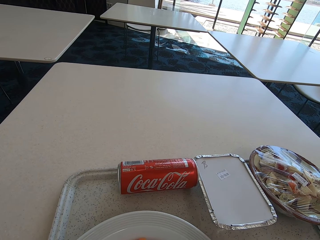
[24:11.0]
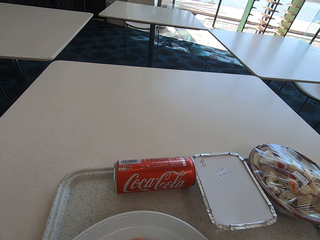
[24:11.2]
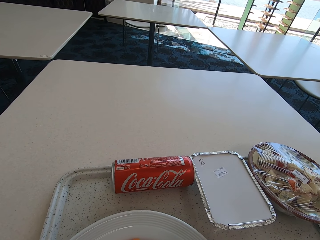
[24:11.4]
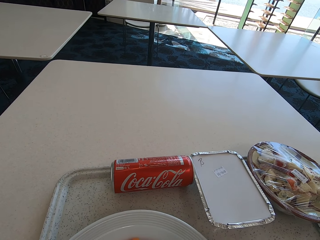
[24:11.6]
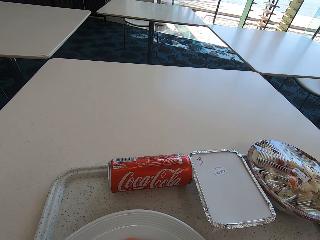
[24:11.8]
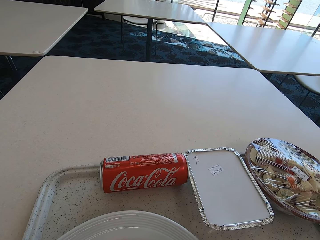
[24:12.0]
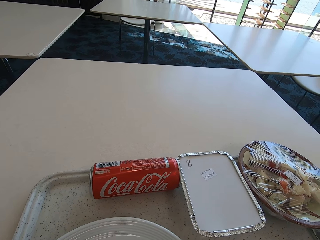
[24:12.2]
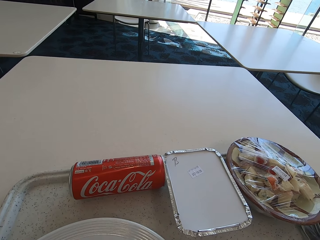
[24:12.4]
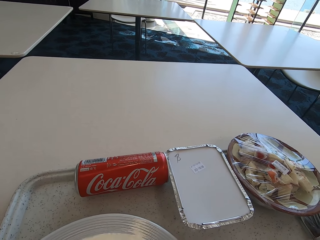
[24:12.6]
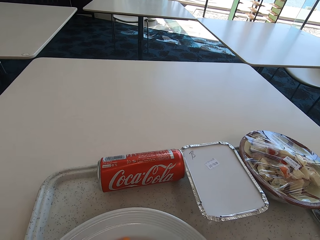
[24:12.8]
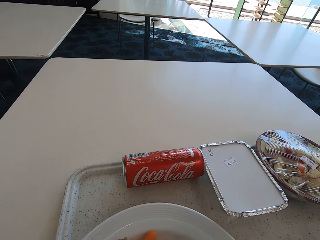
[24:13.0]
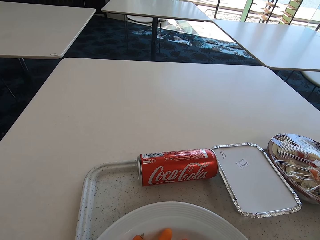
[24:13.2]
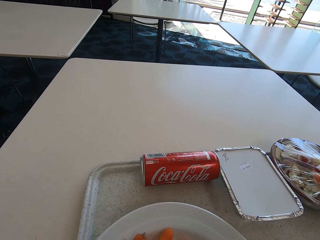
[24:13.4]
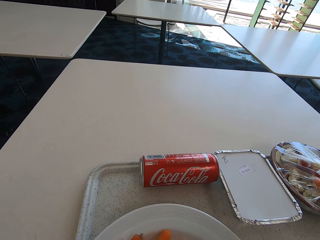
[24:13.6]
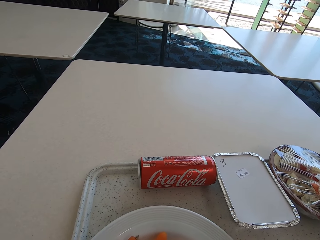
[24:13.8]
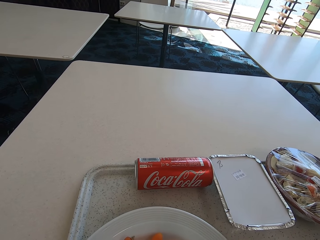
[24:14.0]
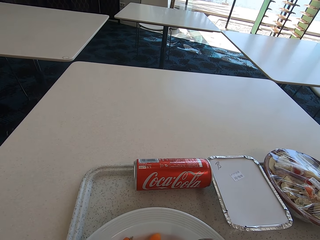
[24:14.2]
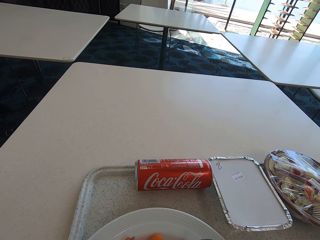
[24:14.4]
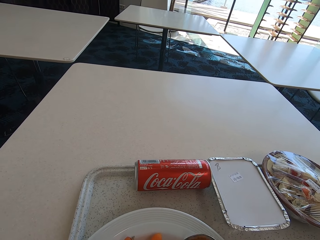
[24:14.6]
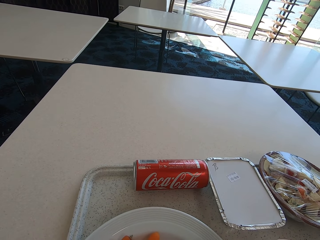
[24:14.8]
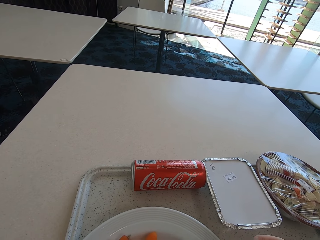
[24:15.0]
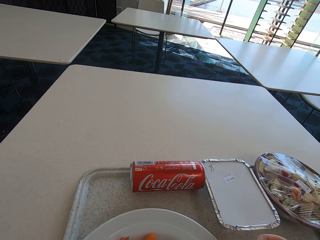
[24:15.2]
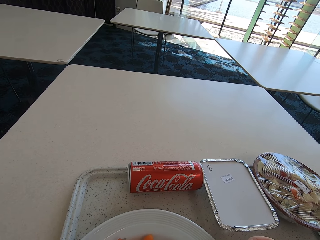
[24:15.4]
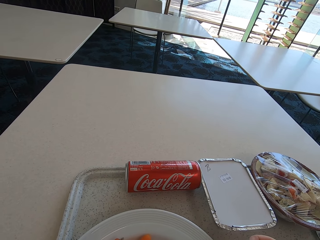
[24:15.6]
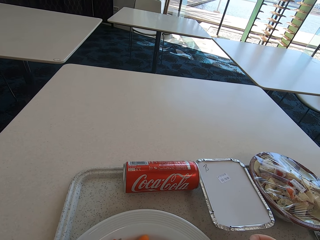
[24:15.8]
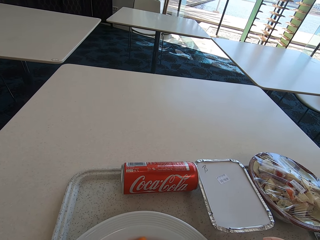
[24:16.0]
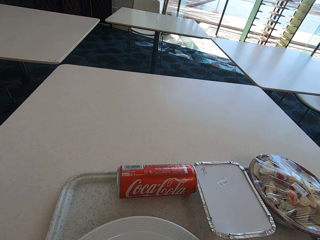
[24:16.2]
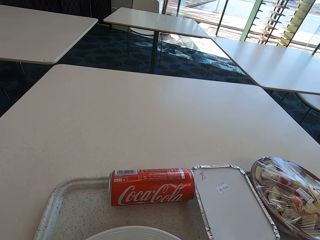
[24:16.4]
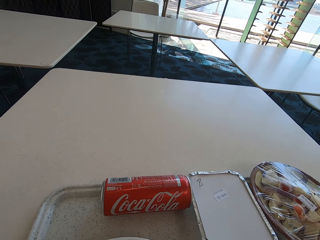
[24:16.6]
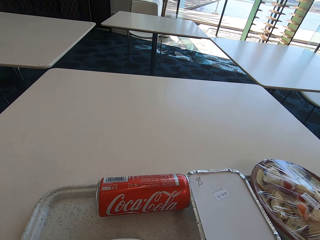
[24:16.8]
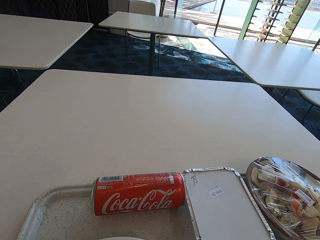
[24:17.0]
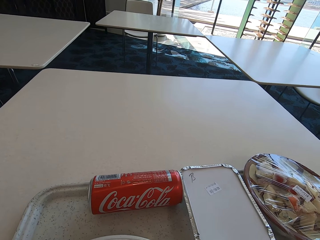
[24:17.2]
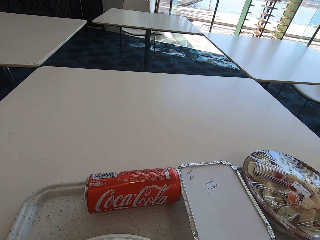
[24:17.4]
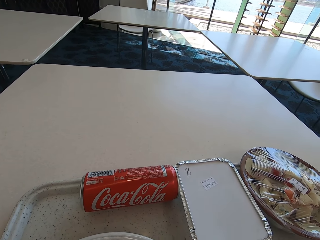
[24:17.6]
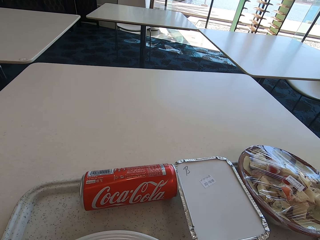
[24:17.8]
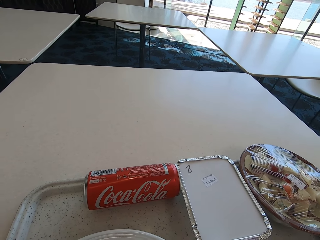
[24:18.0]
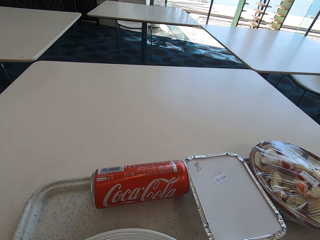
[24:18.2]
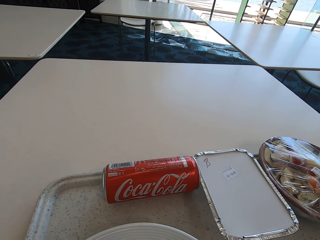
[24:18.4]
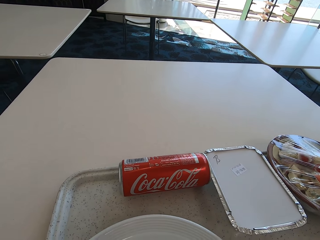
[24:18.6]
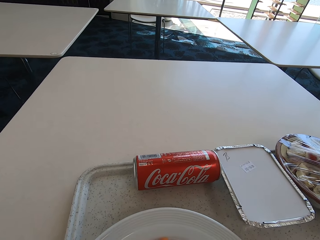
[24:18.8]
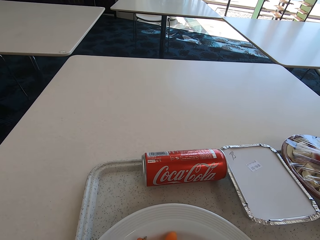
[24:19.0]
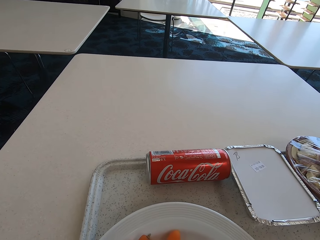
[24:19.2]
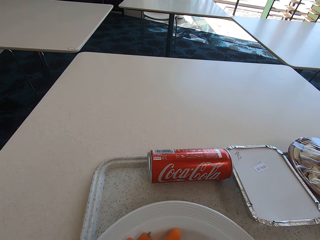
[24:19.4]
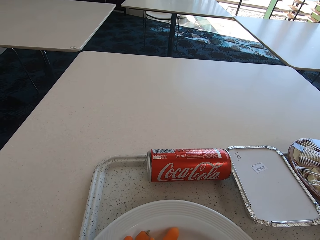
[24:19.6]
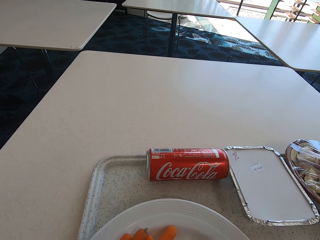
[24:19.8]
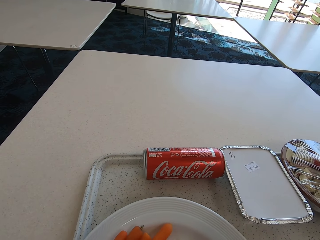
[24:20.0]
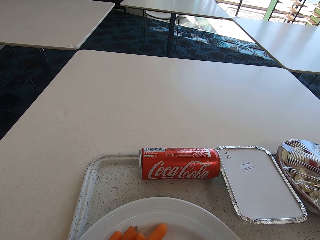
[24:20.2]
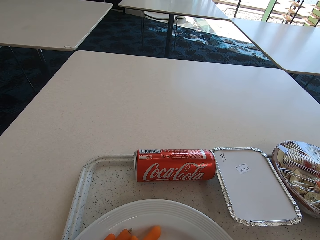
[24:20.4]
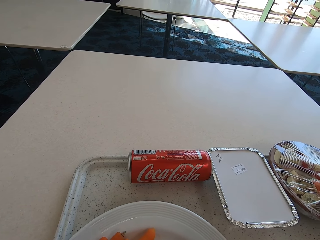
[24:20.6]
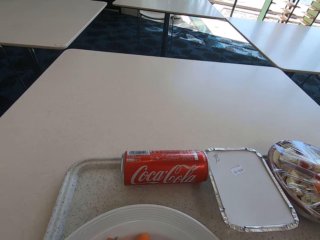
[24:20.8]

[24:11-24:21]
The camera wearer looks at the drink. They pick the food from the plate with a spoon.

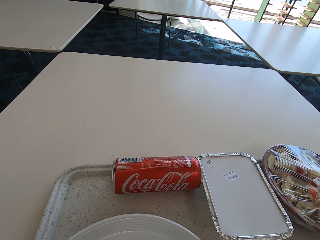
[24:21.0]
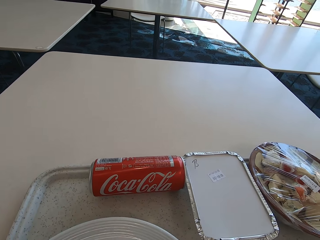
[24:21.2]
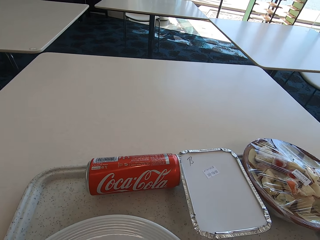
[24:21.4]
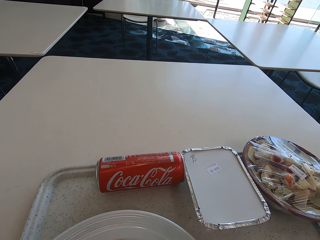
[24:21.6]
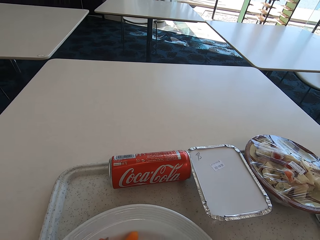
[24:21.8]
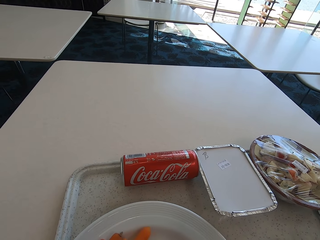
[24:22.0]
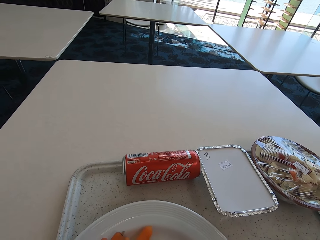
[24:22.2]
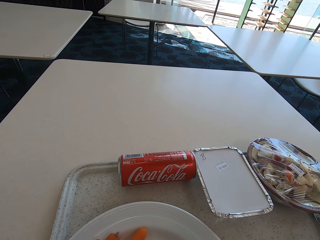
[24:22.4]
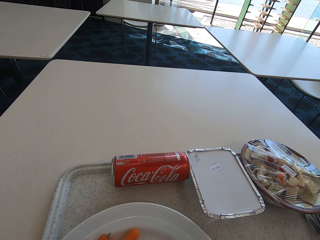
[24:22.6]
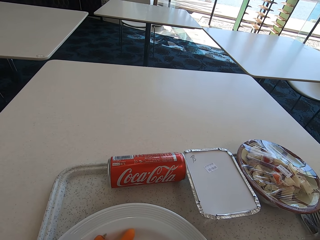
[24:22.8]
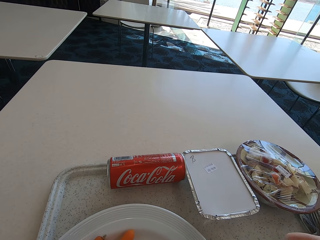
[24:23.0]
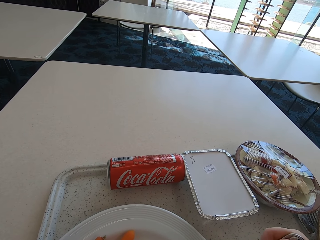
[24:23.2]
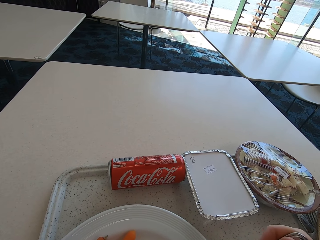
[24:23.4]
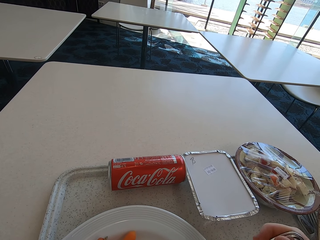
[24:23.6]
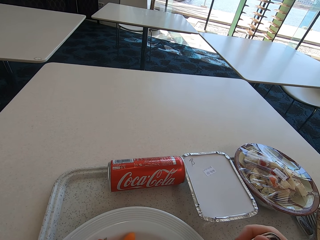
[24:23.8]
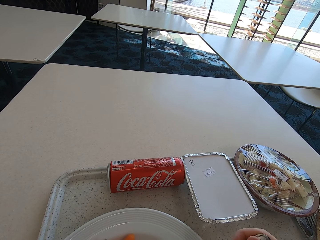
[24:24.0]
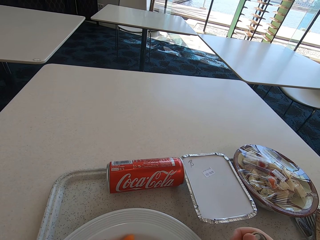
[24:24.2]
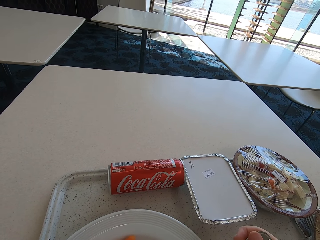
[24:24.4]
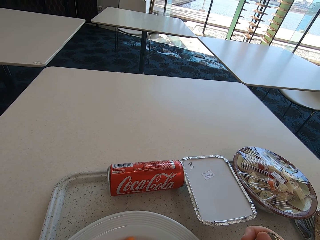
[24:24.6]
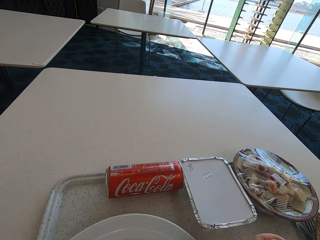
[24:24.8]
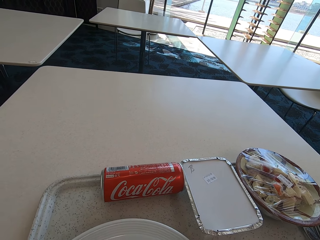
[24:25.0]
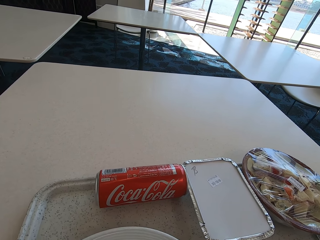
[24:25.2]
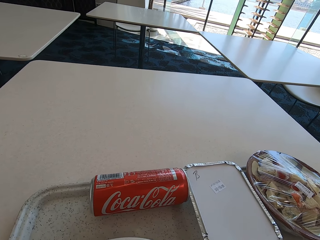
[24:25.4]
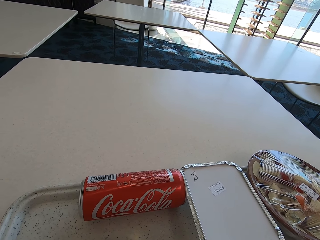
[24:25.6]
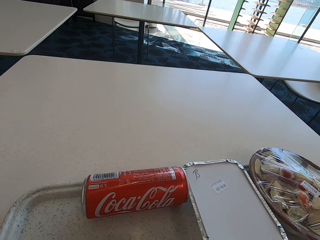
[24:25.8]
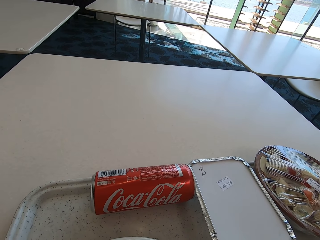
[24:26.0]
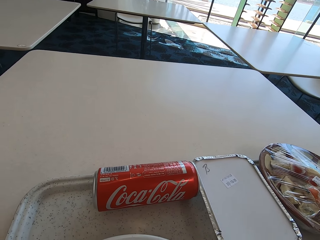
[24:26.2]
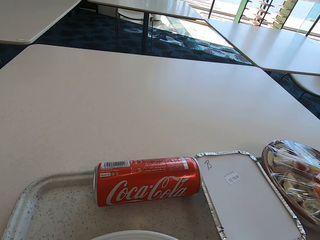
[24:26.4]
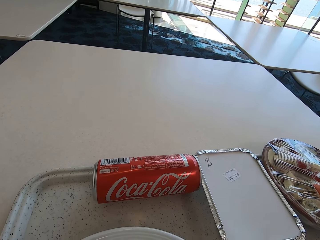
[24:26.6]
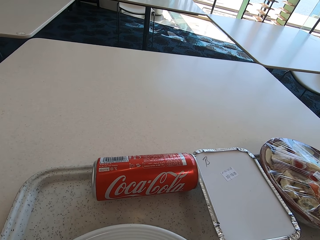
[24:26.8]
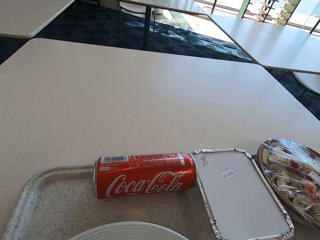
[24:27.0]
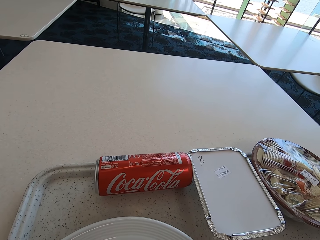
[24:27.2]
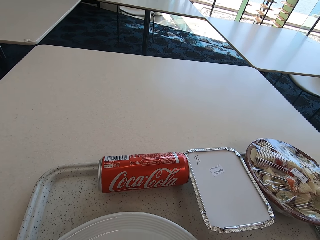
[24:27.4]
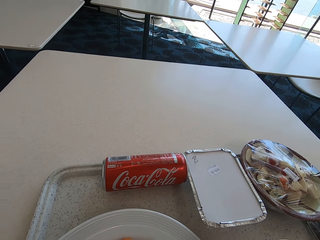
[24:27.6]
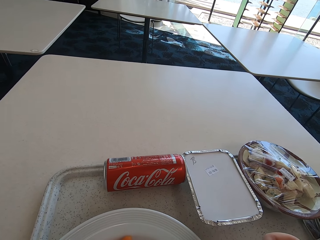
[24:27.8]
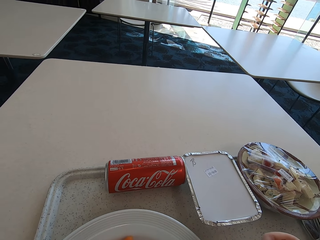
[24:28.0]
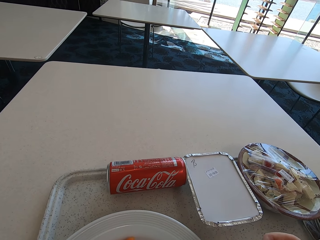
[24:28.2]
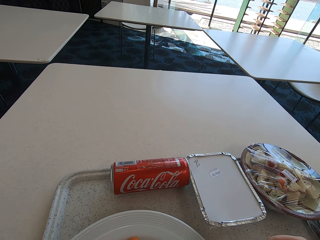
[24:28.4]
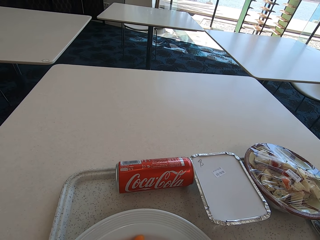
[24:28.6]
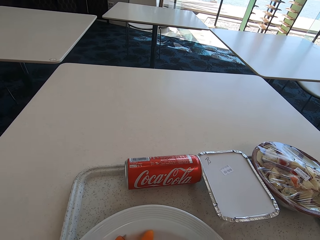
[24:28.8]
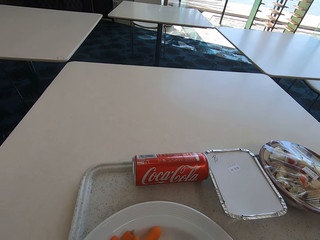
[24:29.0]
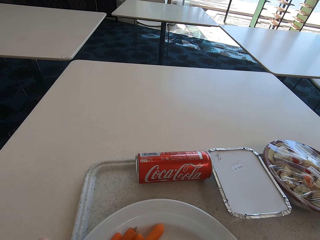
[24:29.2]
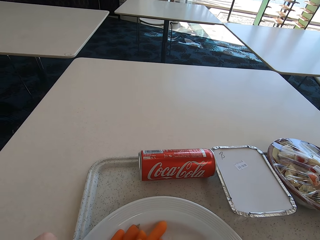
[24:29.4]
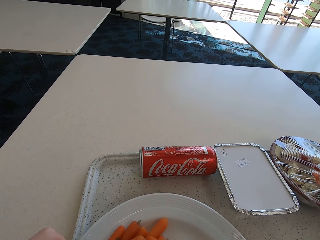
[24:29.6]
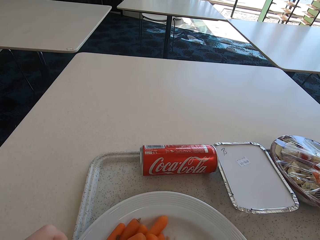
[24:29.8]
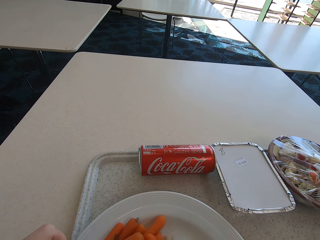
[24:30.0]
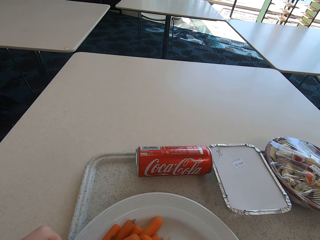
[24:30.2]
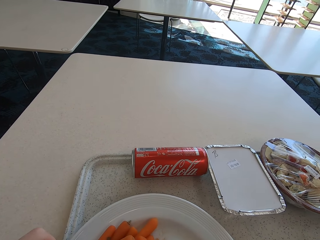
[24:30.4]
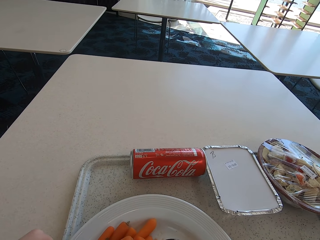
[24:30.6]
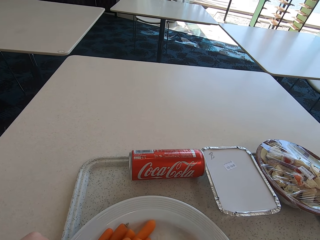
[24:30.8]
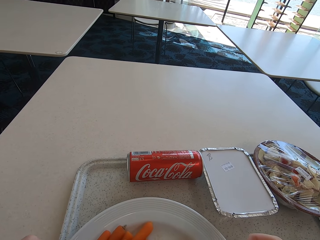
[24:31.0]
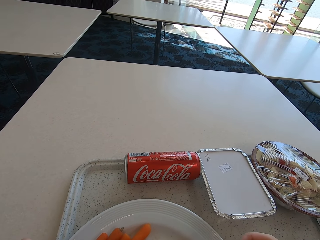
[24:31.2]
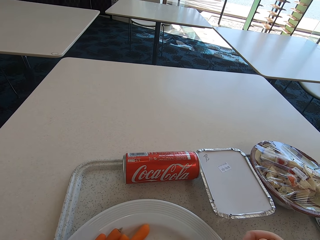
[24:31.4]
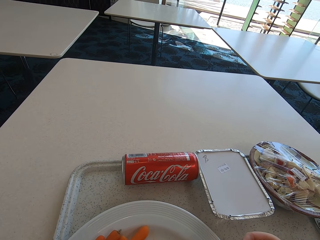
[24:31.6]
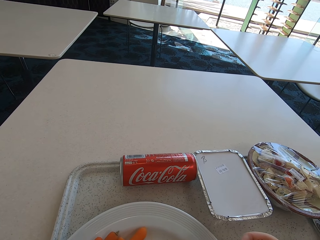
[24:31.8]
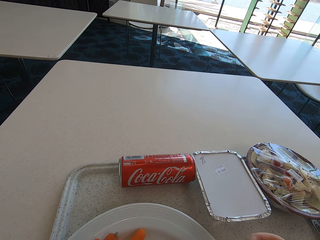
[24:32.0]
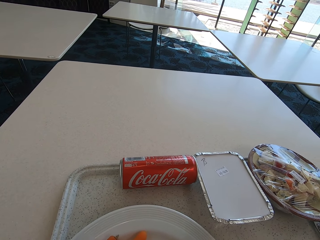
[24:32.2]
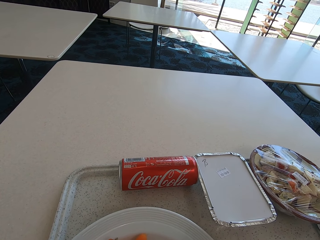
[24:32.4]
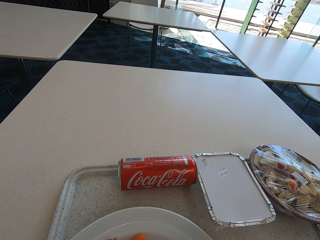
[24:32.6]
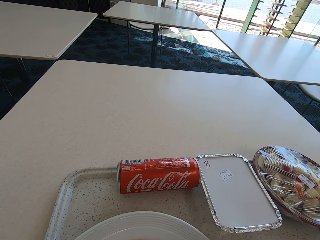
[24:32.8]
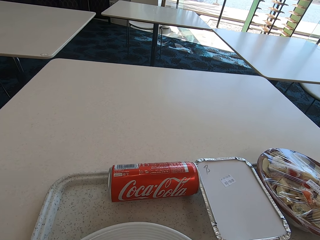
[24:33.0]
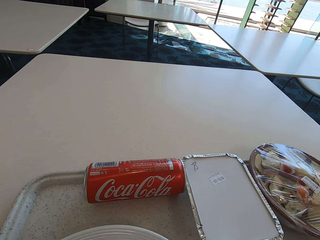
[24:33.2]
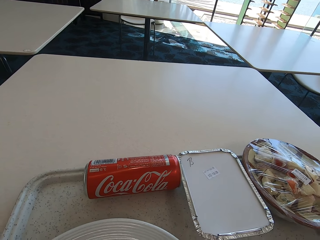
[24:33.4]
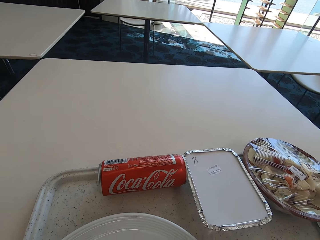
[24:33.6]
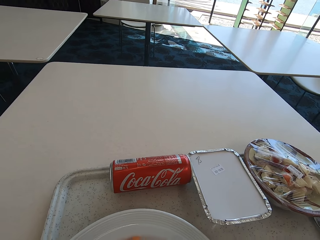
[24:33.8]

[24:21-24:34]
The camera wearer looks at the food on the table. They put the food in the mouth. They take the food with the spoon.
